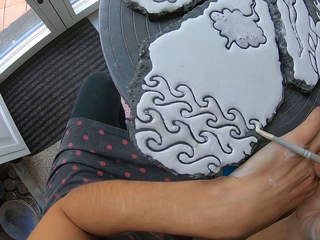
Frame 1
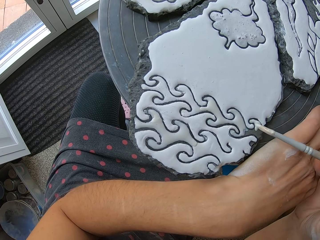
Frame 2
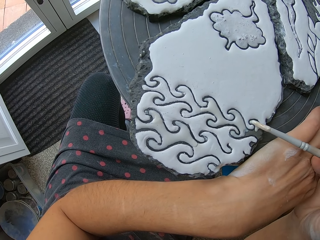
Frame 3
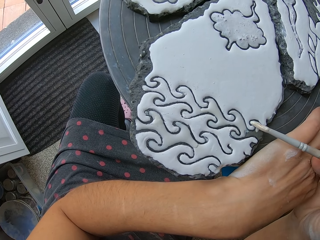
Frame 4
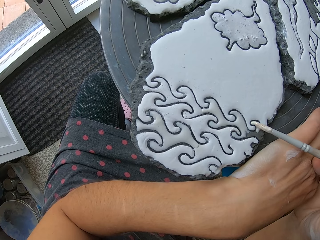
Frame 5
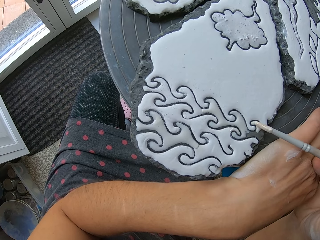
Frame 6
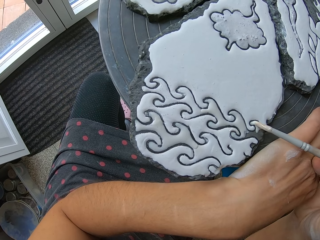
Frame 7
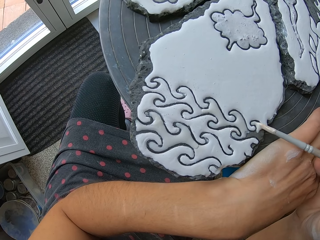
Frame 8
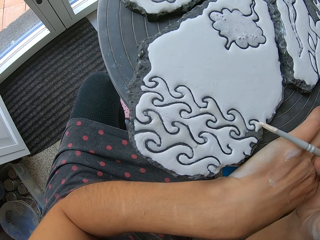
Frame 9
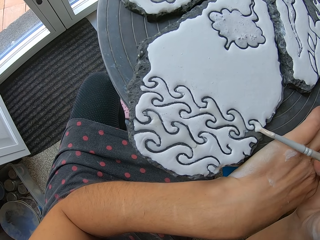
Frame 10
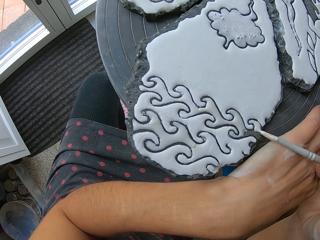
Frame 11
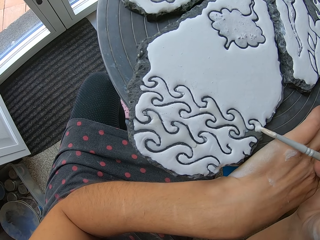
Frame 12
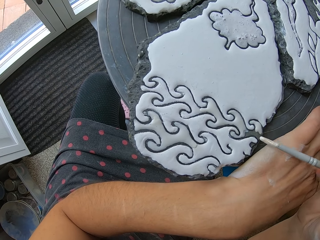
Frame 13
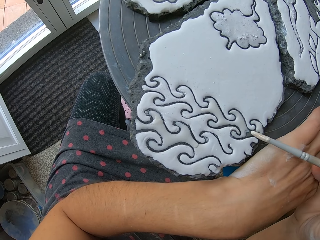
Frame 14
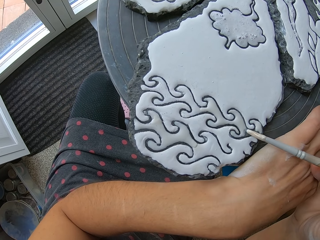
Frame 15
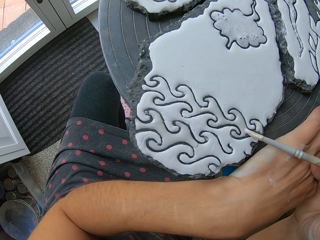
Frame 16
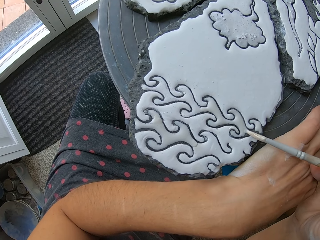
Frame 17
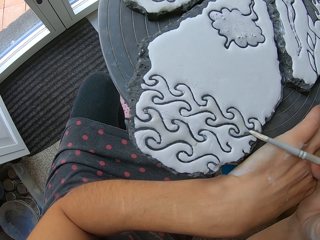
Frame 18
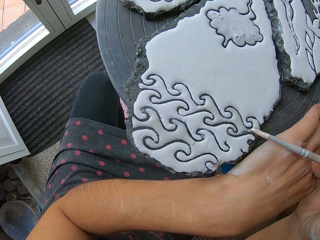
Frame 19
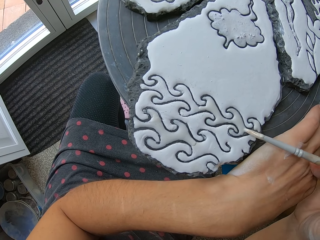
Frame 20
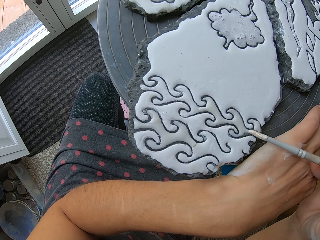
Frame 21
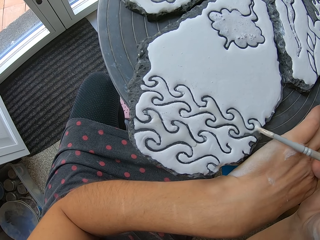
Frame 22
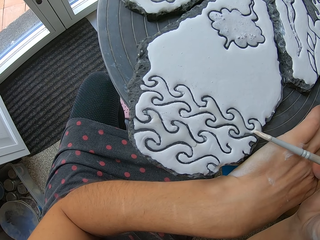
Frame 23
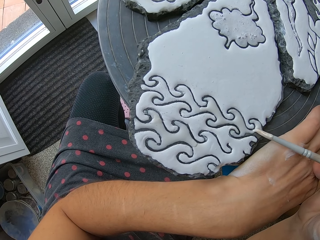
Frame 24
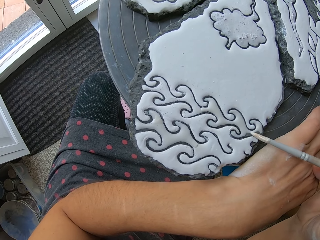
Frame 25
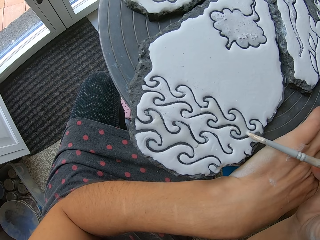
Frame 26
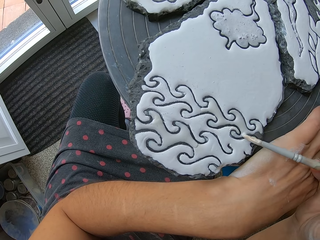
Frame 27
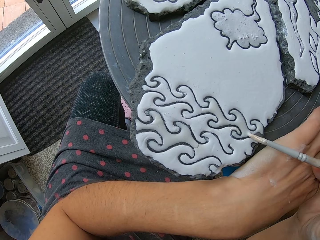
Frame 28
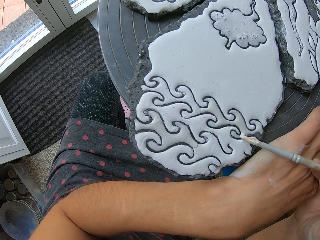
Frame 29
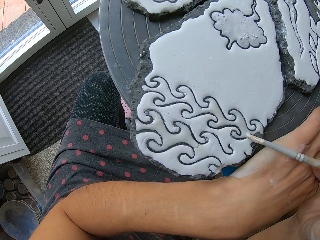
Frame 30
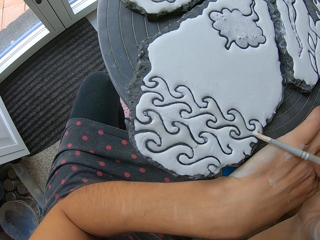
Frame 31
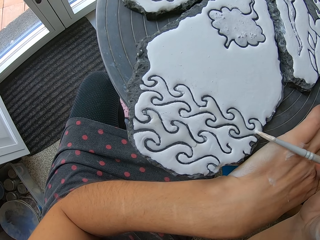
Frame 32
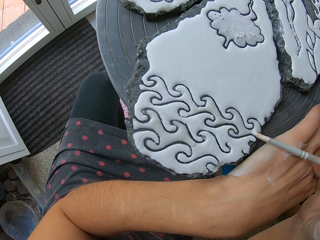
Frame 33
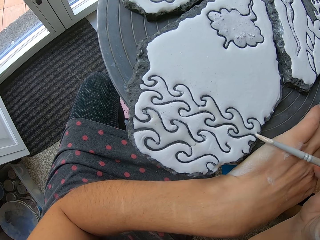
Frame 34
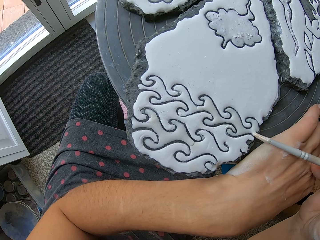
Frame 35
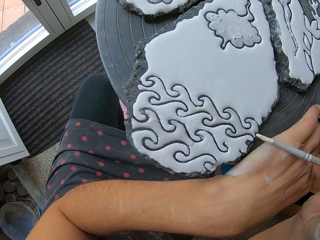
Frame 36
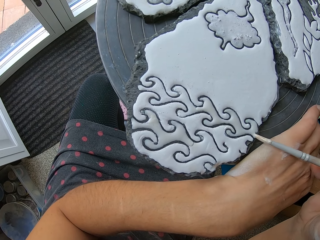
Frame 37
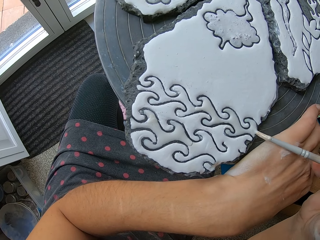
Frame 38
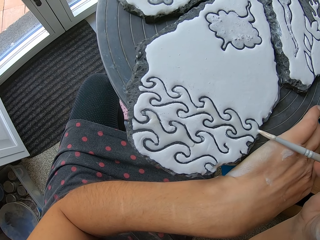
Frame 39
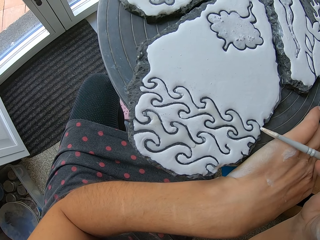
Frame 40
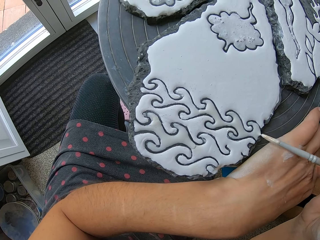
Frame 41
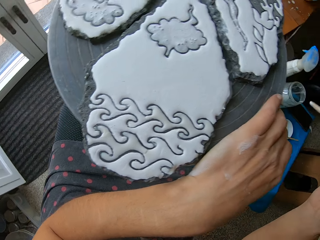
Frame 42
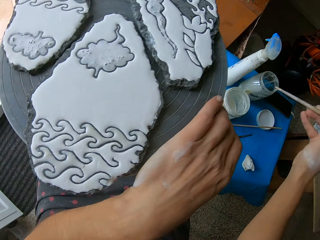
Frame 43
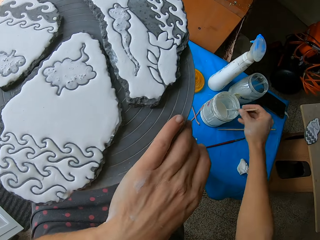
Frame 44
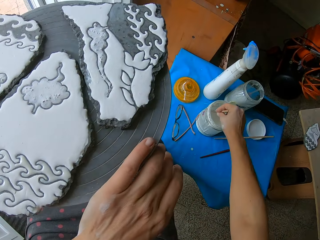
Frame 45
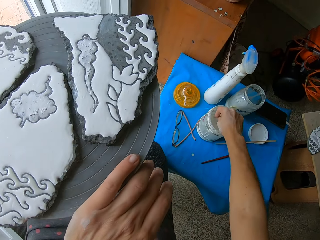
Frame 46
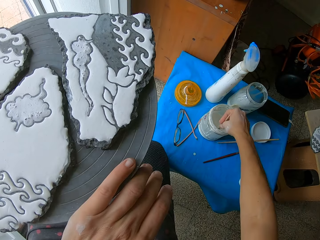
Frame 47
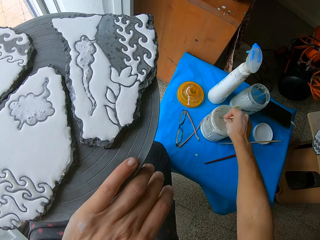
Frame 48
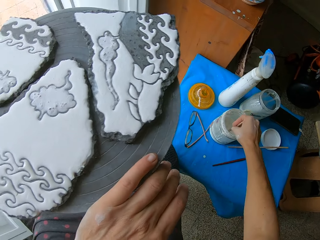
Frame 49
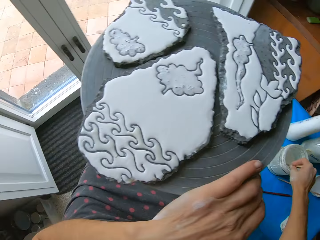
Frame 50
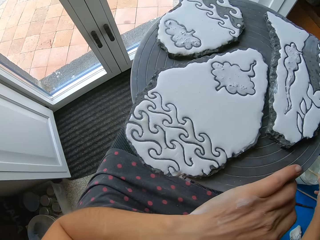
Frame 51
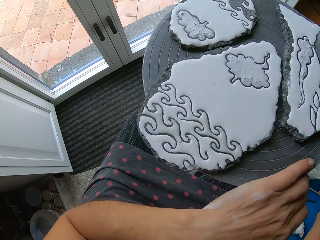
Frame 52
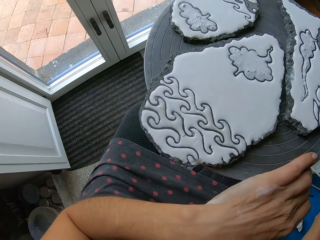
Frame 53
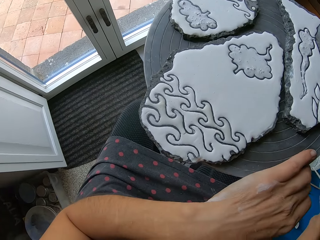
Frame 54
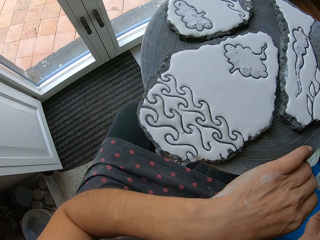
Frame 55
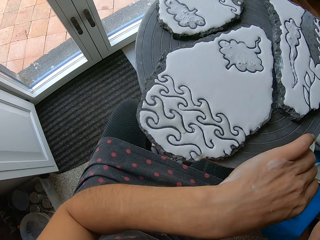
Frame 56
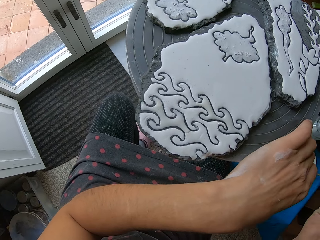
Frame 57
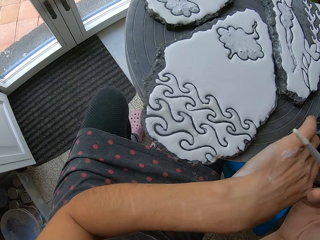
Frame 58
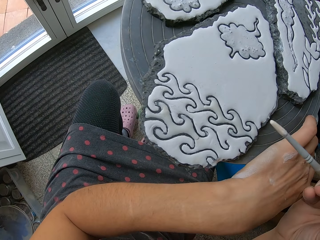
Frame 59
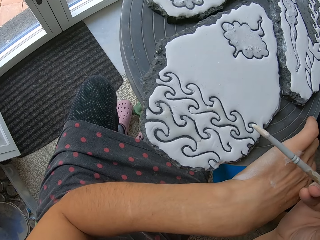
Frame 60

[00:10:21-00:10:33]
The camera wearer stirs the paint in the container on the table with the paint brush in her right hand. She takes paint from the container with the paint brush in her right hand.

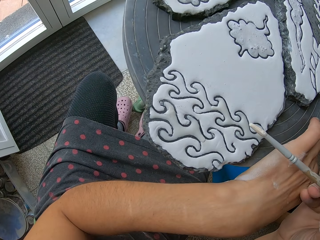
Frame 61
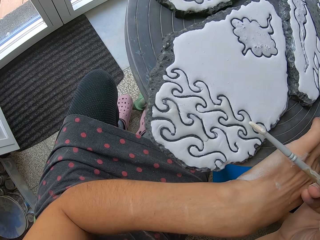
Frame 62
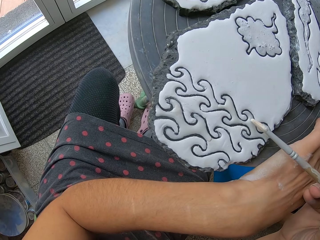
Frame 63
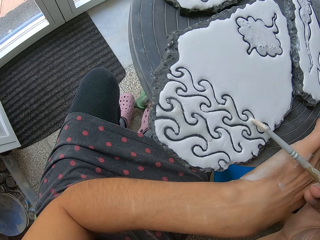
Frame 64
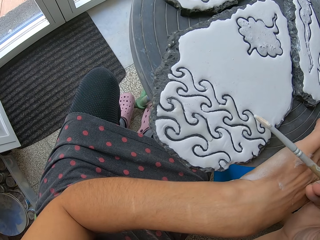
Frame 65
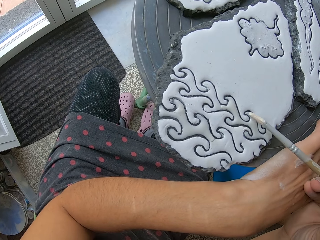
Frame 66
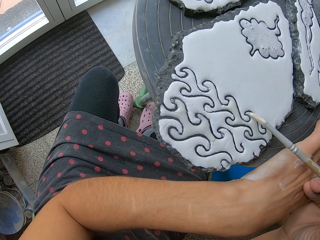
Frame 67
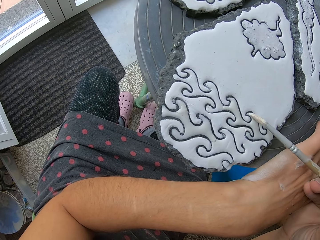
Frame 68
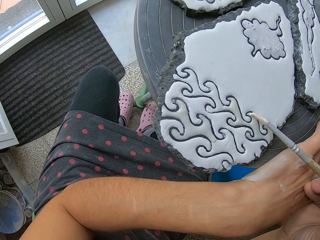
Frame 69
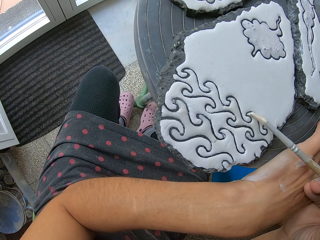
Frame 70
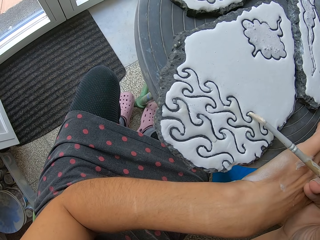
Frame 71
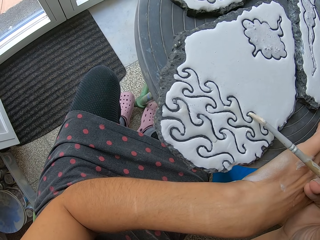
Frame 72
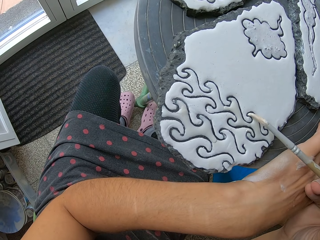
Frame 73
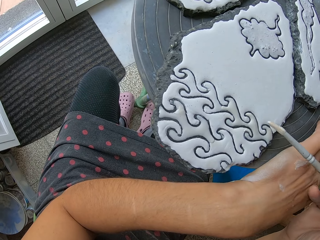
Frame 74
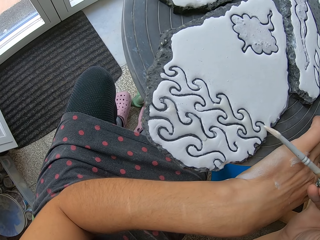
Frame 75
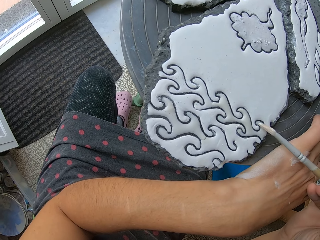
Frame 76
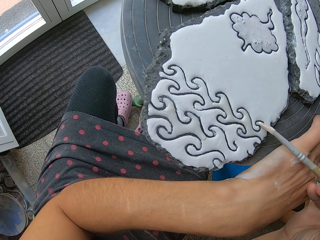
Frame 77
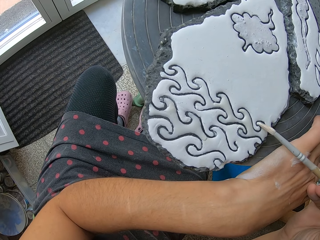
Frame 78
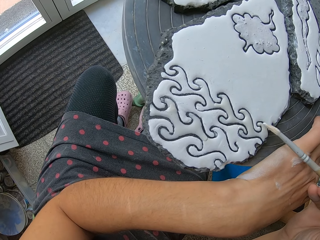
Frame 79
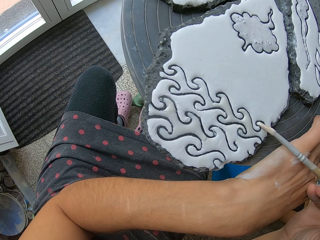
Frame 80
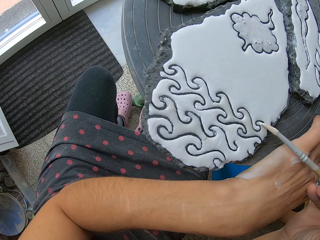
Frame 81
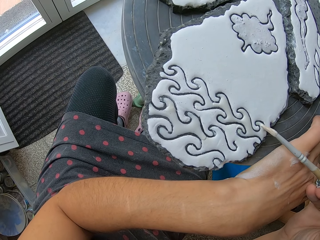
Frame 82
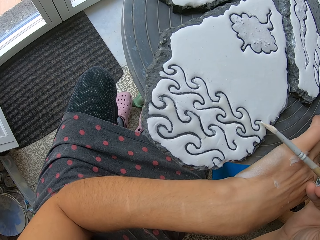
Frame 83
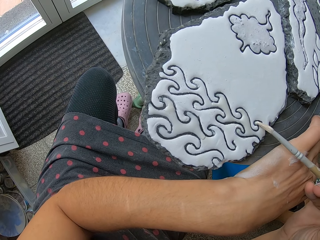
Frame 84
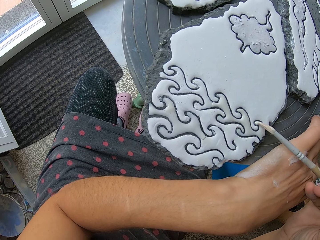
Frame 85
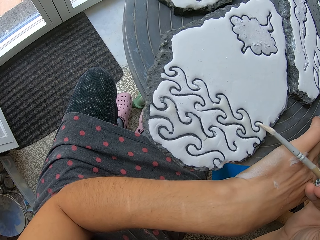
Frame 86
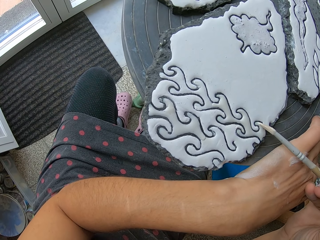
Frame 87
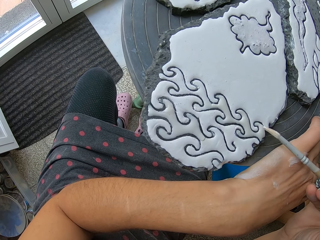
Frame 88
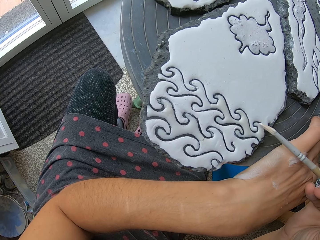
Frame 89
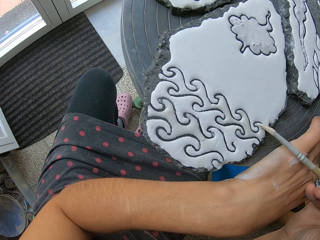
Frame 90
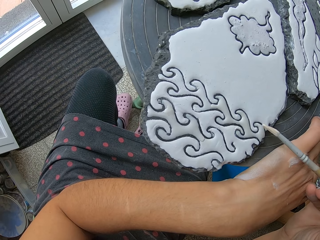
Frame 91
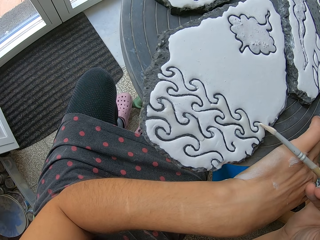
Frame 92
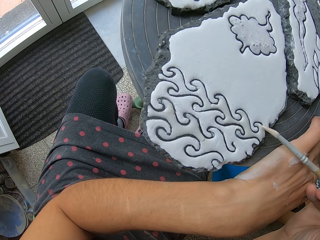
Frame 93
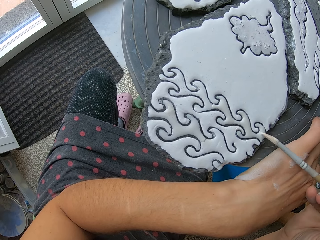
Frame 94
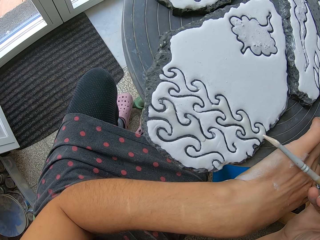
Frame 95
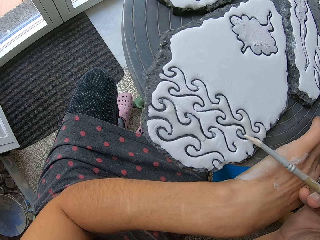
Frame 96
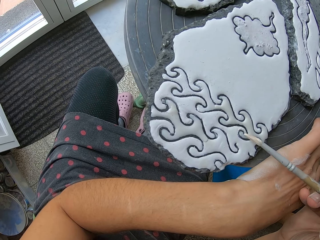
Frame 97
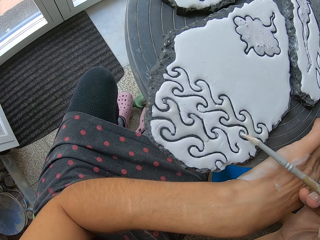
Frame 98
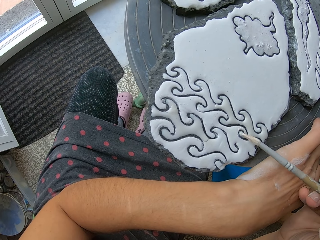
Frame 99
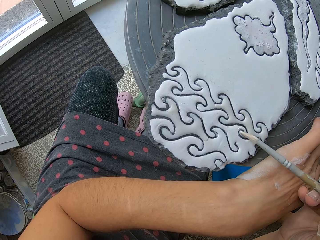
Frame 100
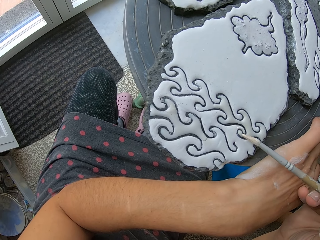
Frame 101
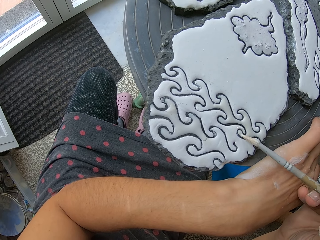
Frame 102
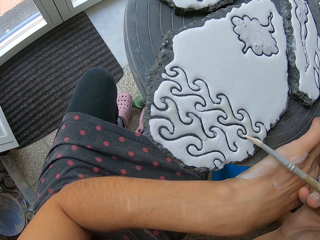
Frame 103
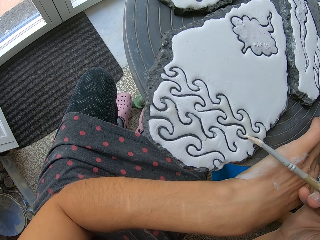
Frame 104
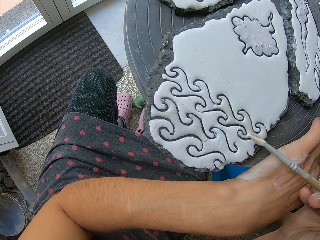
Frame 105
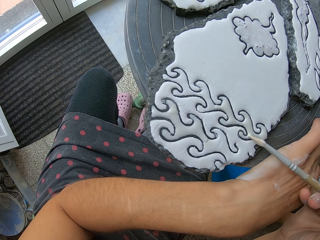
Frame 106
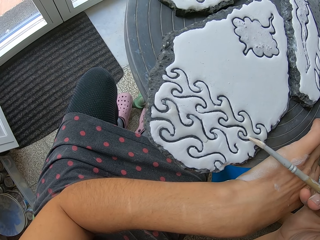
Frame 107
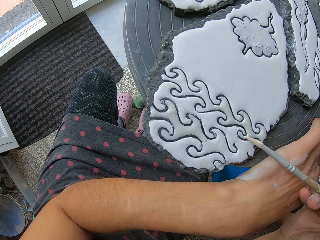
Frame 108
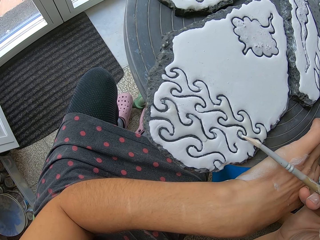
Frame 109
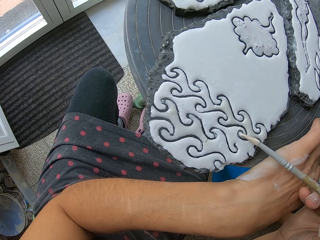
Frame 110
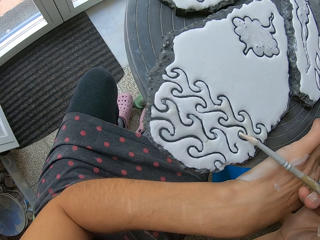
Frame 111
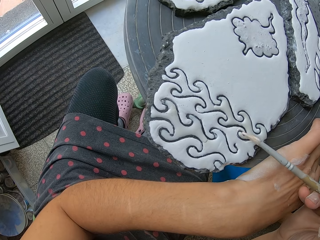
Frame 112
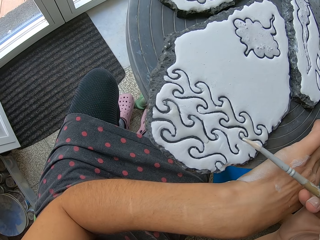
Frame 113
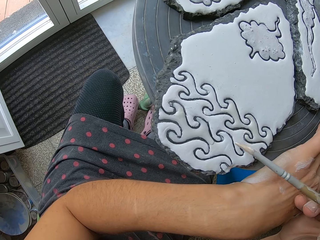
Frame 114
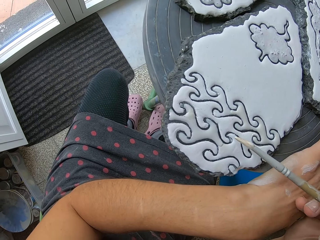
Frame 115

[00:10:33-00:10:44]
The camera wearer paints the clay work on the table stand with the paint brush in her right hand.
